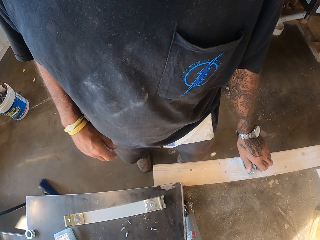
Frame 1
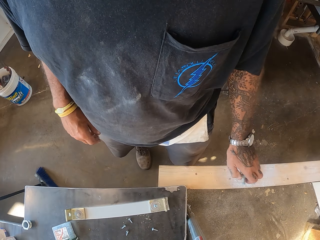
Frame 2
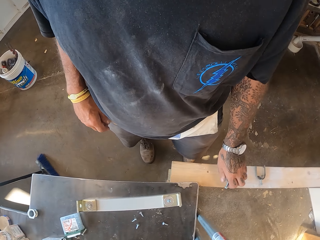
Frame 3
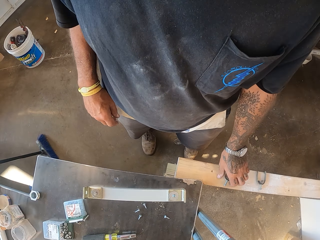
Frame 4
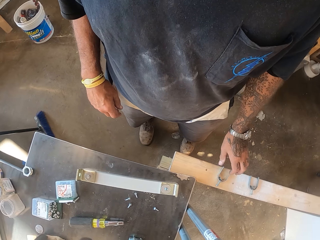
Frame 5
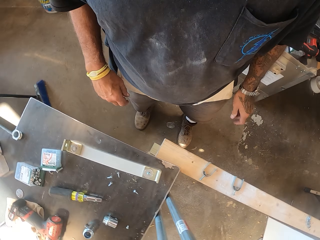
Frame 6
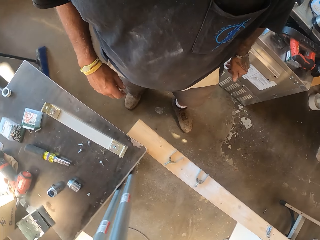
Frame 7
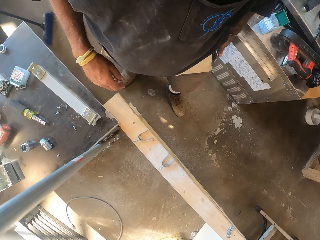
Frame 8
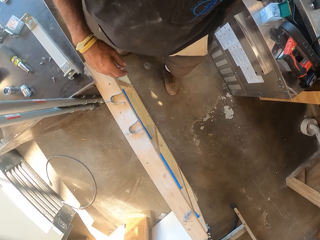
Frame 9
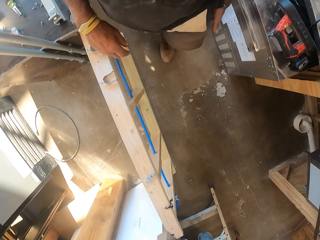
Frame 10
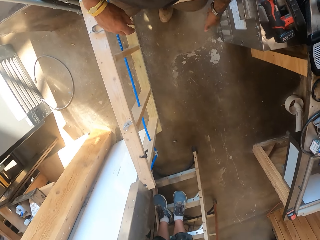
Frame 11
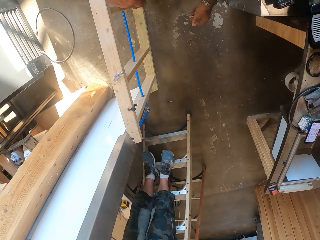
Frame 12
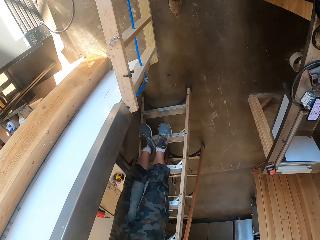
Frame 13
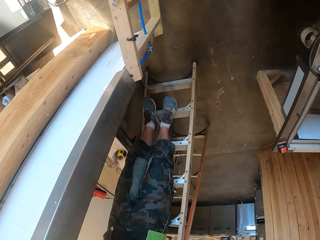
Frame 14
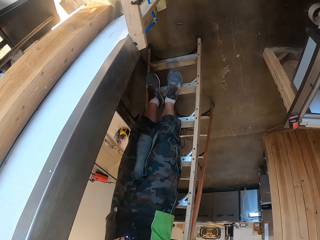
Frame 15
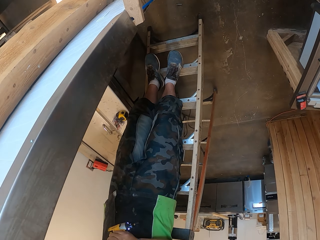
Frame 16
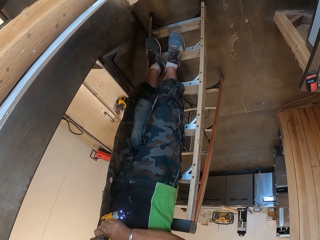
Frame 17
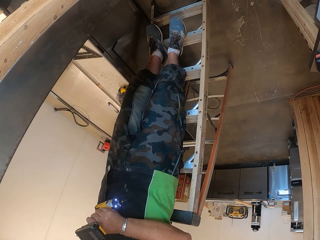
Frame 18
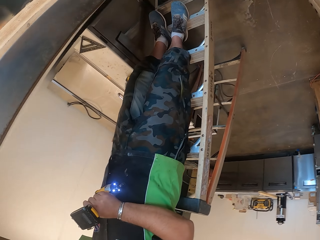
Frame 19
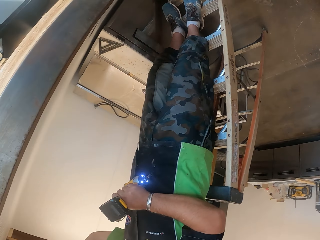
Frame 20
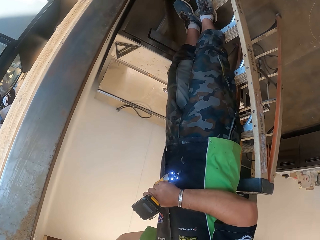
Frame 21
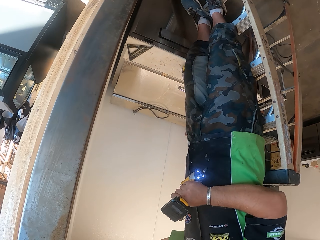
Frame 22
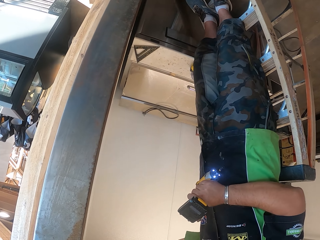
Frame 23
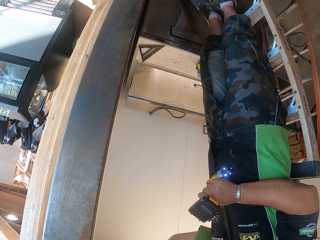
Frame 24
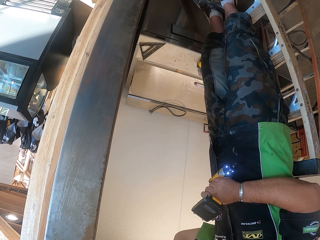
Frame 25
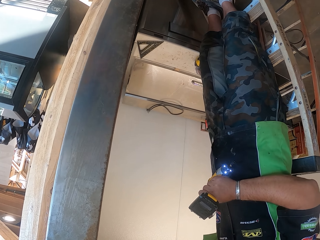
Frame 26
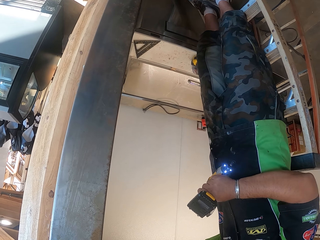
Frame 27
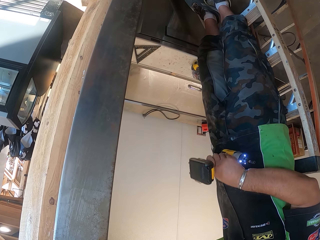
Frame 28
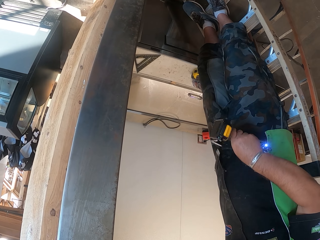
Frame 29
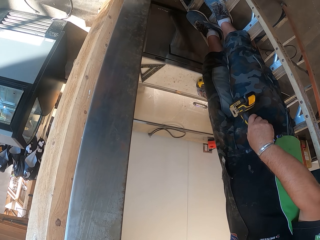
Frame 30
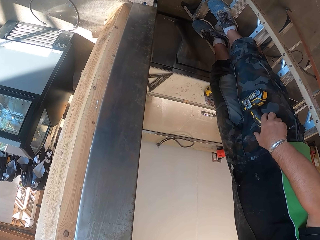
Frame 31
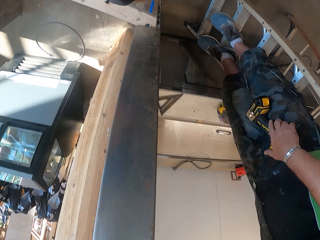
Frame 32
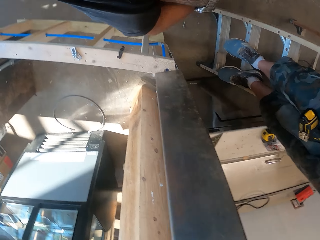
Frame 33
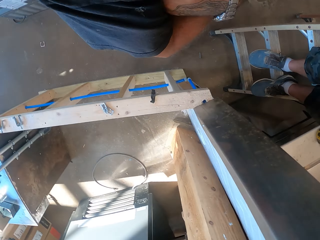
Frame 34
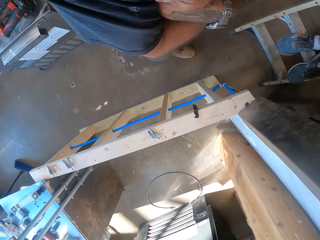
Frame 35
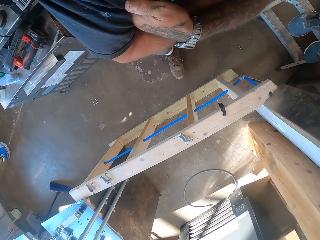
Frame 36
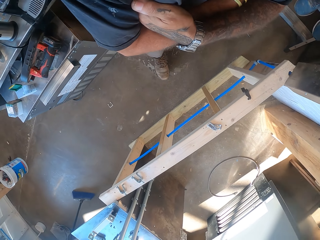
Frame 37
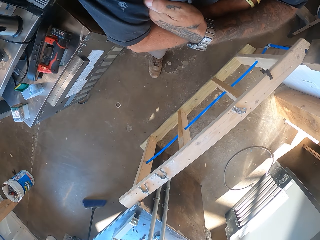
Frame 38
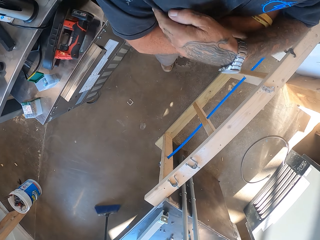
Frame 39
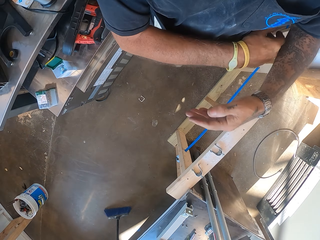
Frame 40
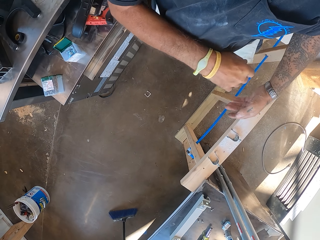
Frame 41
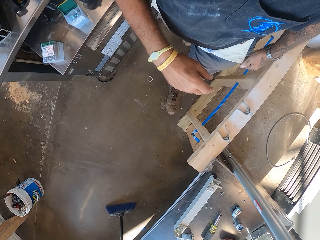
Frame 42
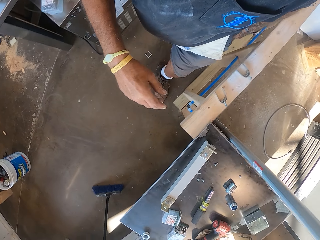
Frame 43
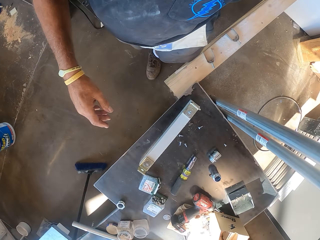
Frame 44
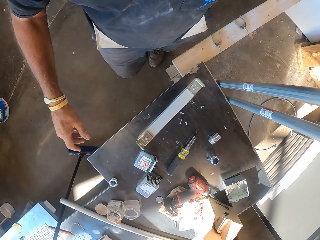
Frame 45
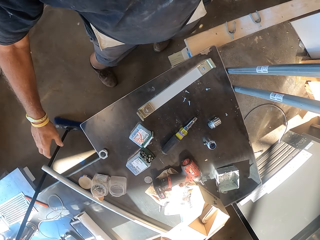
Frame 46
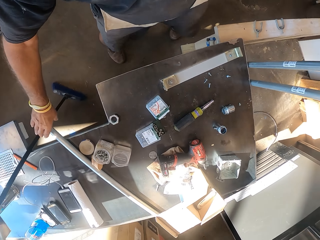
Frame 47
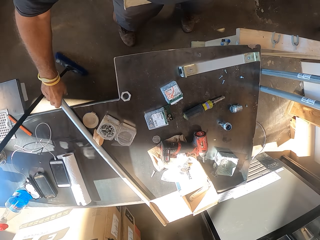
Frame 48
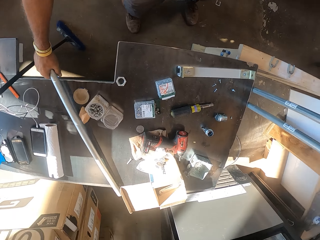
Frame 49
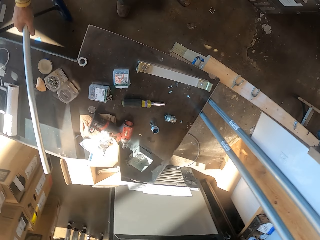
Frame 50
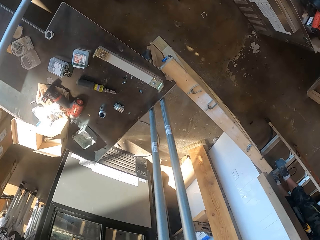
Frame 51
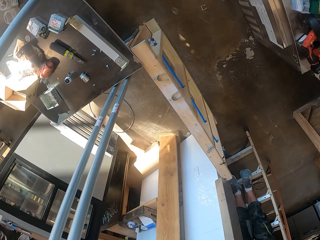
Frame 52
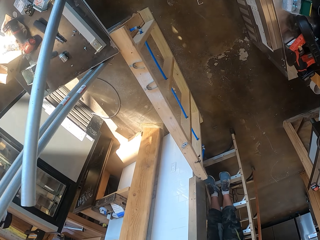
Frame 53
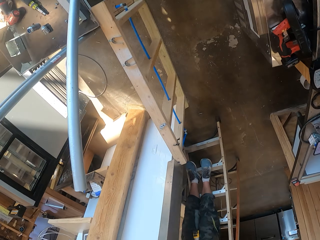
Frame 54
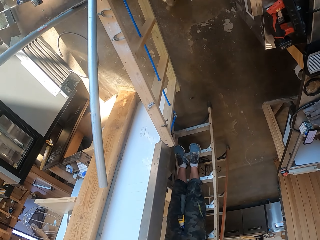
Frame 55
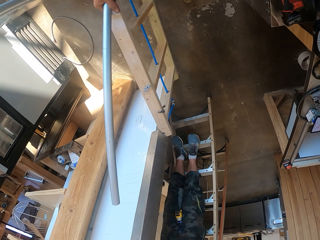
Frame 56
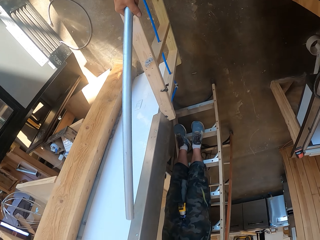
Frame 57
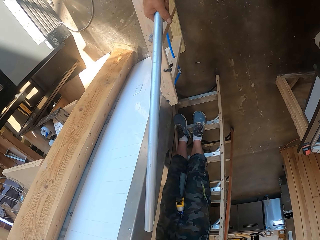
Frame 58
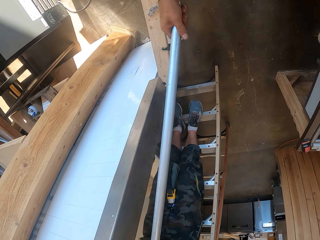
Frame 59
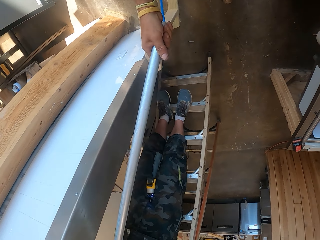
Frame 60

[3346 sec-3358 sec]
The camera wearer puts the metal holder on the wood. They turn around. They walk in the garage. A person stands on the ladder. The camera wearer turns around. They unfold hands. They walk in the garage. They pick up a metal bar.

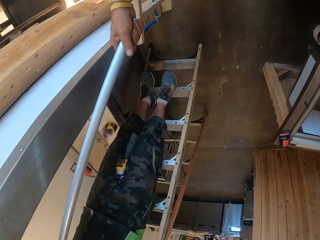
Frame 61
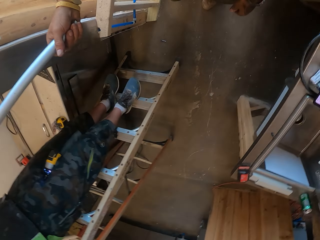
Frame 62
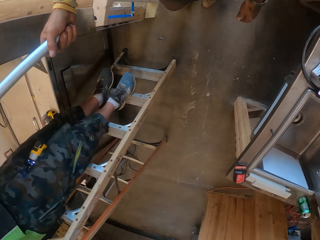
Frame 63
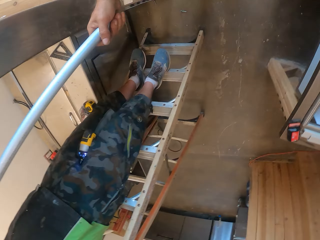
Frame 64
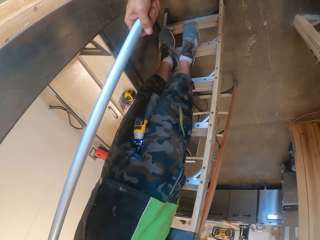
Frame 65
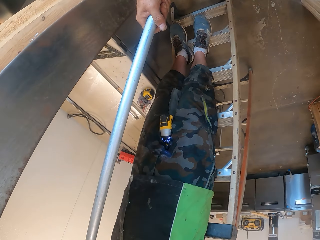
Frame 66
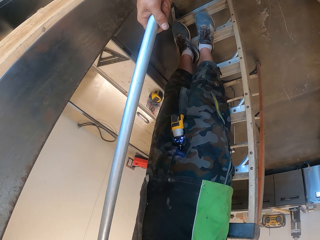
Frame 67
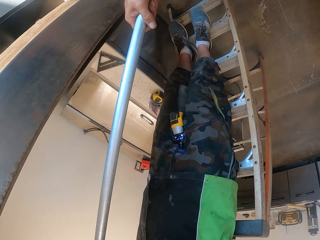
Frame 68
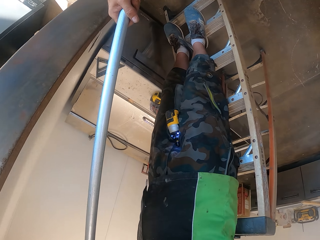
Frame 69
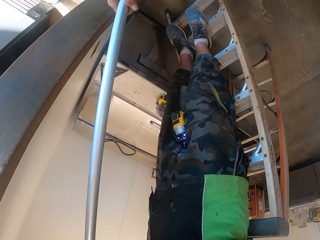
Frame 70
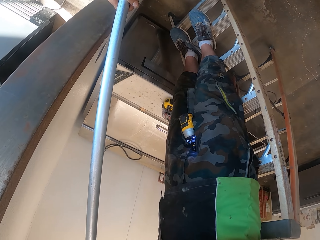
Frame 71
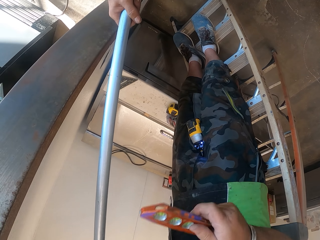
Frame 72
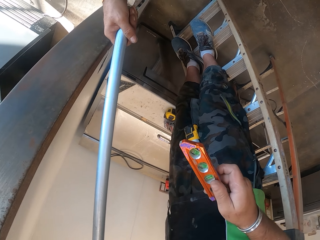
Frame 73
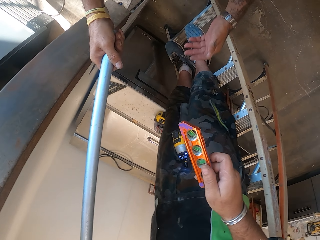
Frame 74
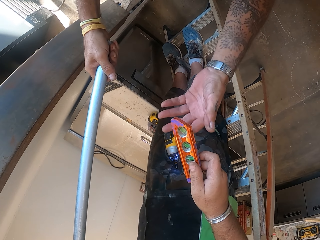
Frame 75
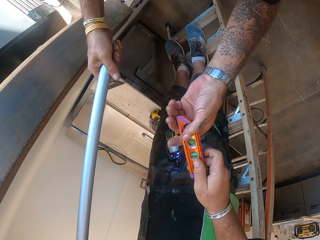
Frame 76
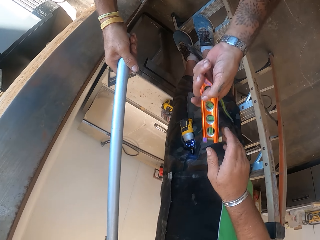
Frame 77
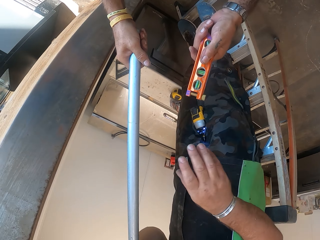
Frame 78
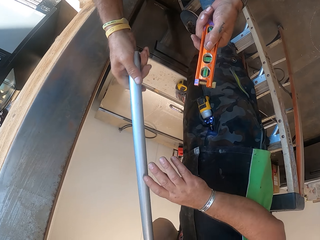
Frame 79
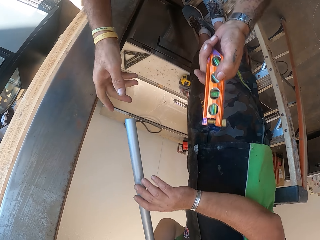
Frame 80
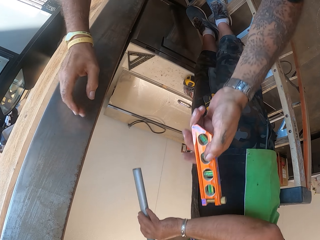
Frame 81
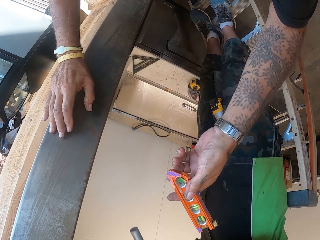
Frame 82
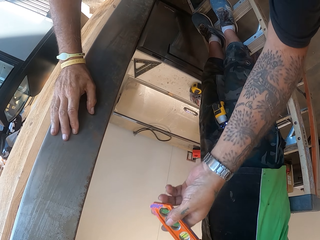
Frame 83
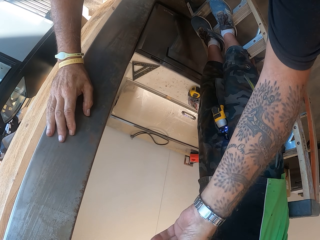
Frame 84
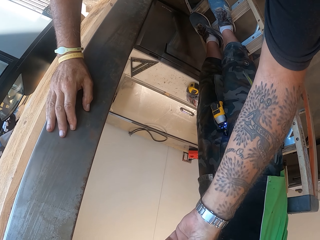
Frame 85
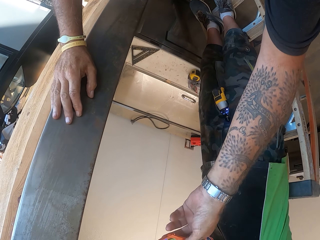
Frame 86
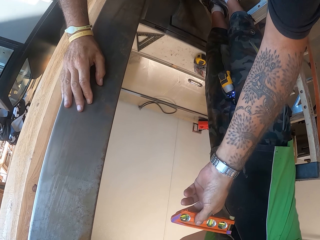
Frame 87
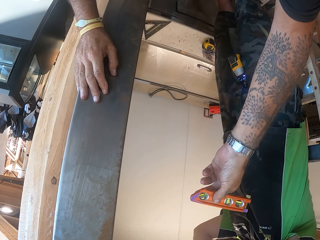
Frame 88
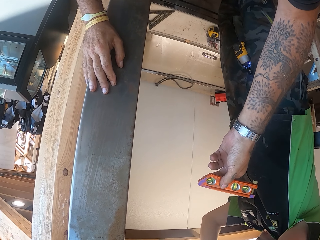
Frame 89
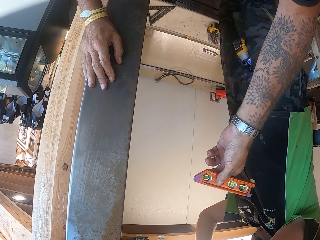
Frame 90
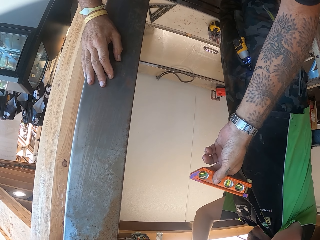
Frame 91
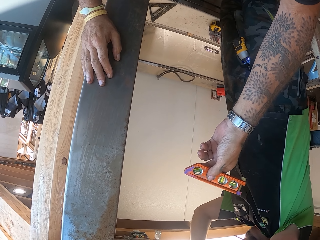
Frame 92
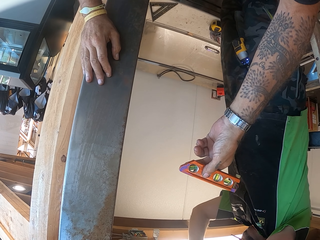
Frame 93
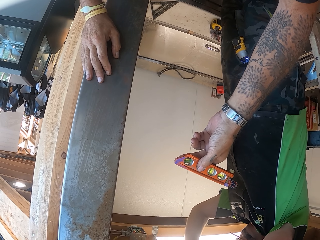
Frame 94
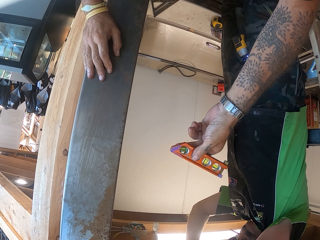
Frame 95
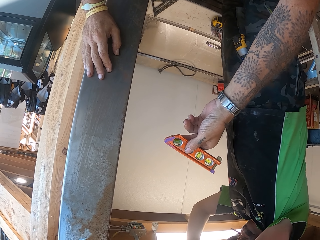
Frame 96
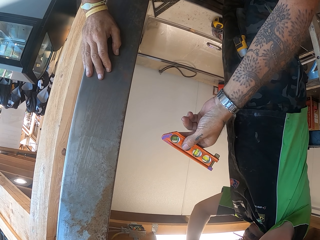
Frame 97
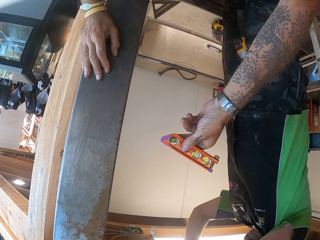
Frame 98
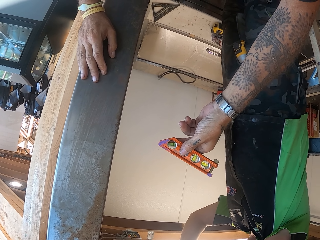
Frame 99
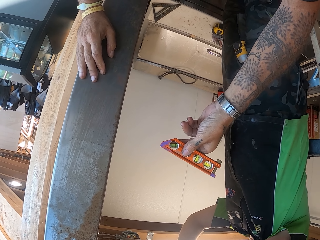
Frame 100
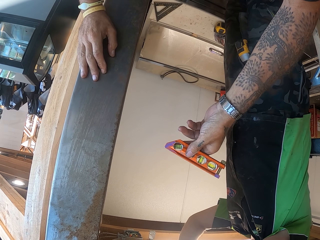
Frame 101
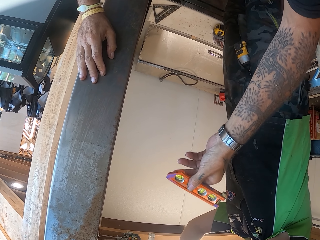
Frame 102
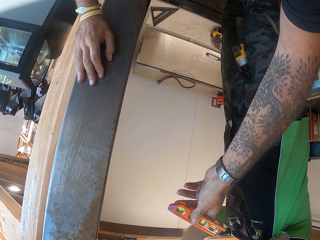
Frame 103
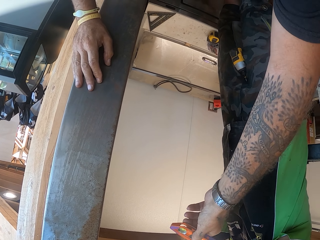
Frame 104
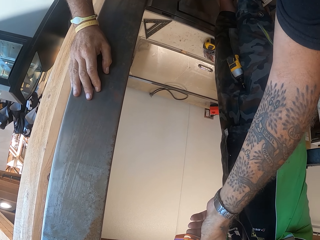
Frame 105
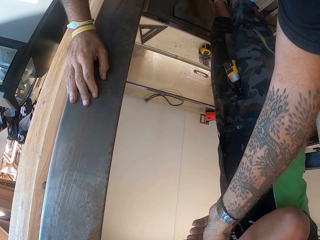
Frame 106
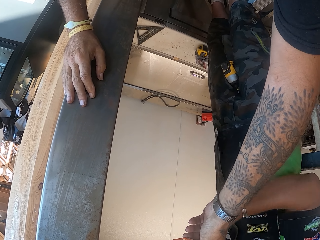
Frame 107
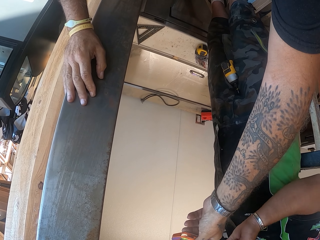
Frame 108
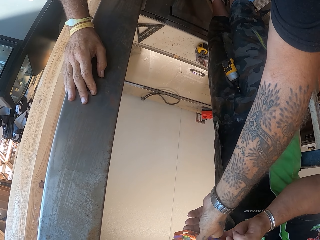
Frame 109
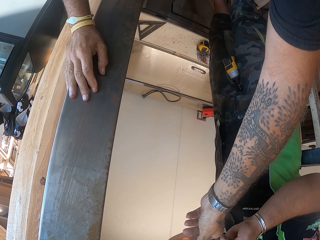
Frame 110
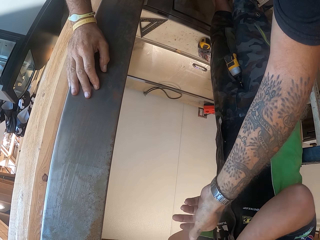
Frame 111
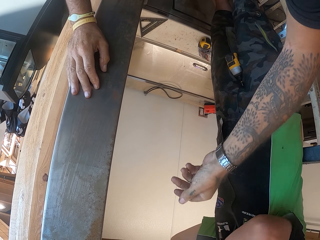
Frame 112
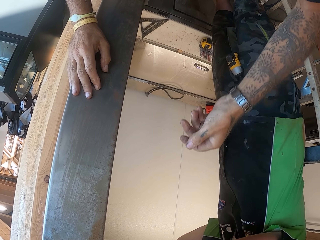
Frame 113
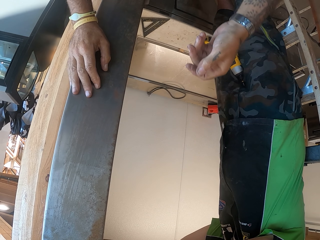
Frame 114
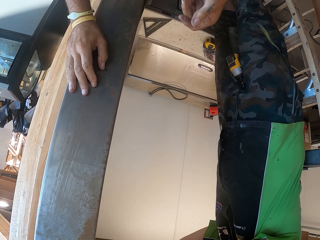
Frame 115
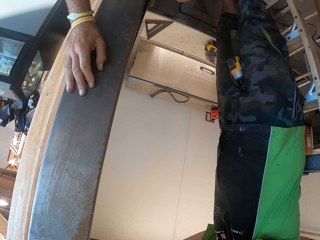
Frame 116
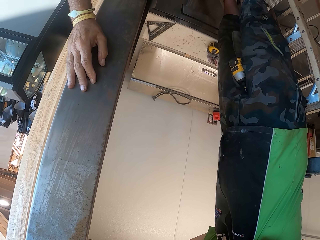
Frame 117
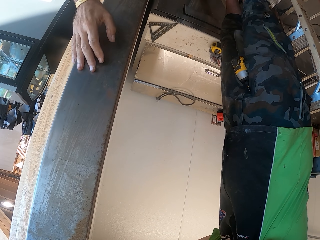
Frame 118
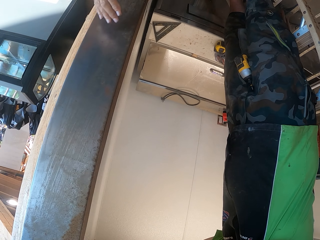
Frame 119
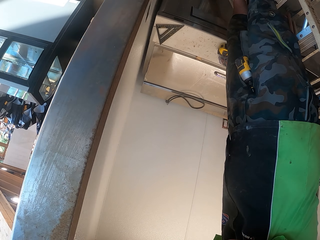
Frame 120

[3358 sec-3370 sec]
The camera wearer gives a man the metal bar. The man gives the camera wearer a bubble level. The camera wearer picks something from the man. The man holds the metal bar. The camera wearer gives the man something. They hold the bubble level. They give the man the level.
